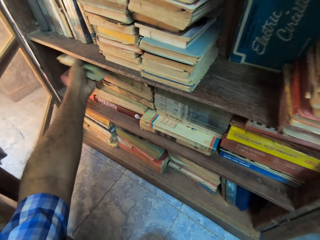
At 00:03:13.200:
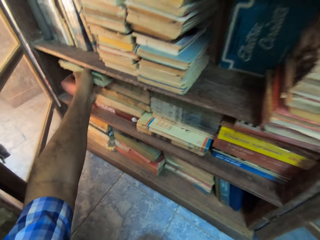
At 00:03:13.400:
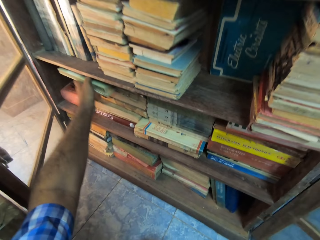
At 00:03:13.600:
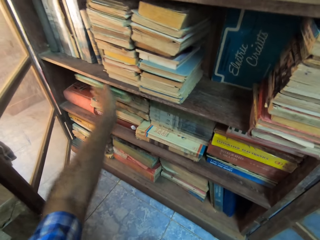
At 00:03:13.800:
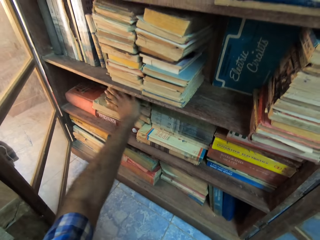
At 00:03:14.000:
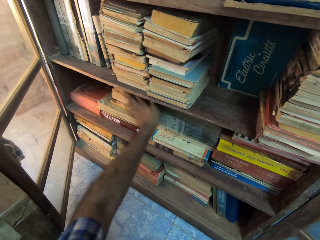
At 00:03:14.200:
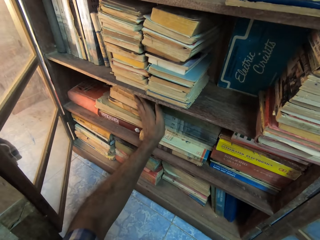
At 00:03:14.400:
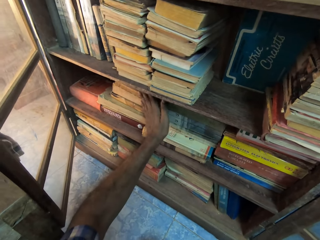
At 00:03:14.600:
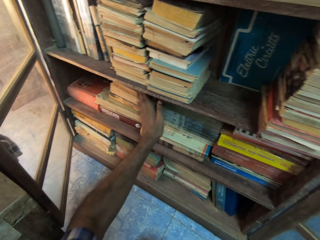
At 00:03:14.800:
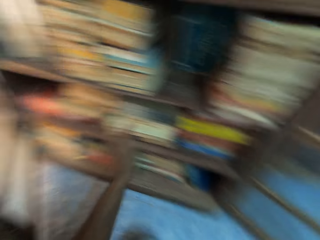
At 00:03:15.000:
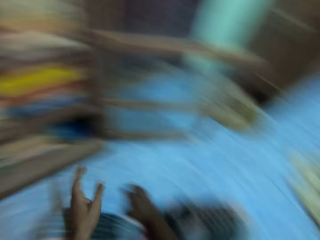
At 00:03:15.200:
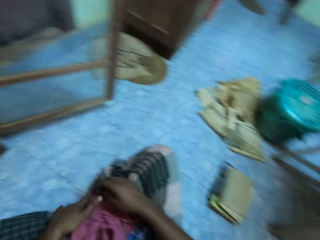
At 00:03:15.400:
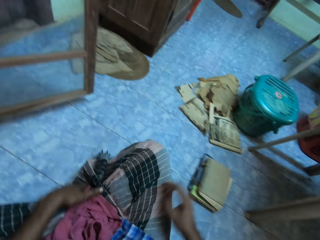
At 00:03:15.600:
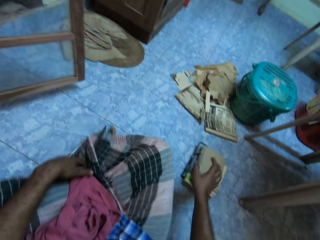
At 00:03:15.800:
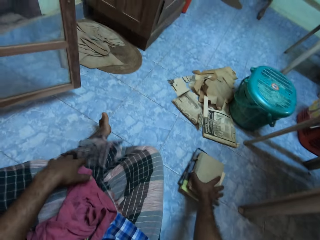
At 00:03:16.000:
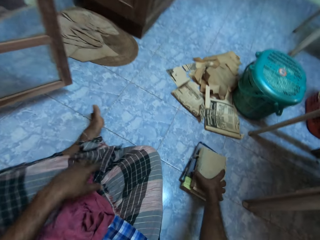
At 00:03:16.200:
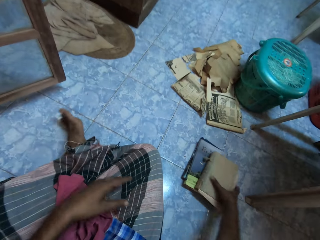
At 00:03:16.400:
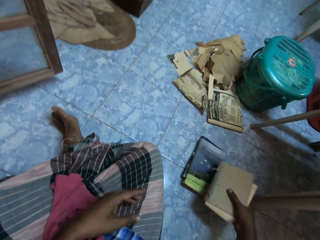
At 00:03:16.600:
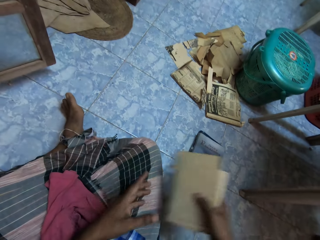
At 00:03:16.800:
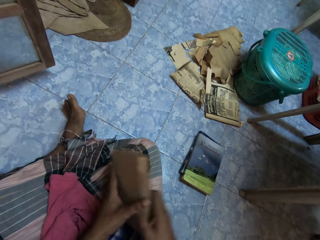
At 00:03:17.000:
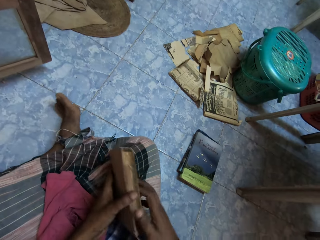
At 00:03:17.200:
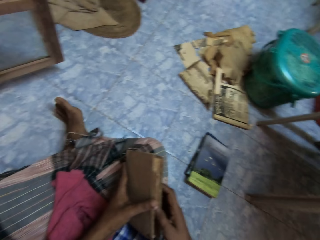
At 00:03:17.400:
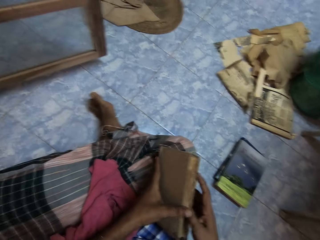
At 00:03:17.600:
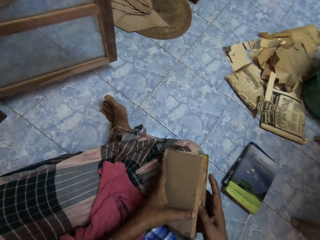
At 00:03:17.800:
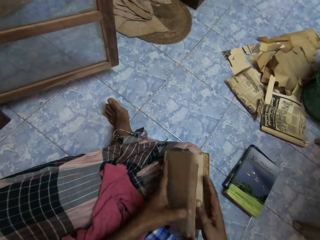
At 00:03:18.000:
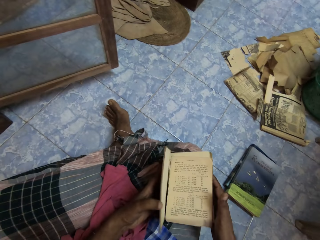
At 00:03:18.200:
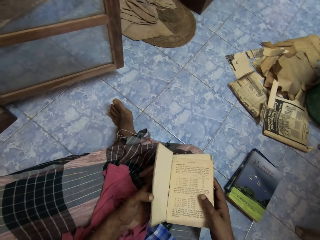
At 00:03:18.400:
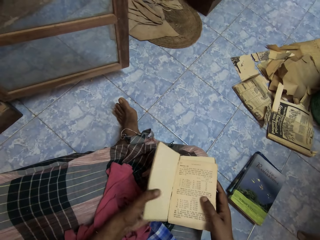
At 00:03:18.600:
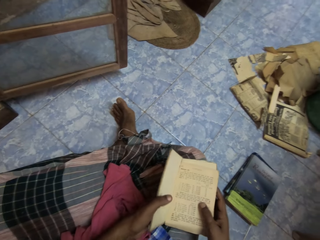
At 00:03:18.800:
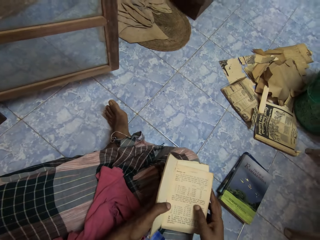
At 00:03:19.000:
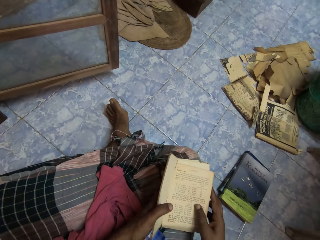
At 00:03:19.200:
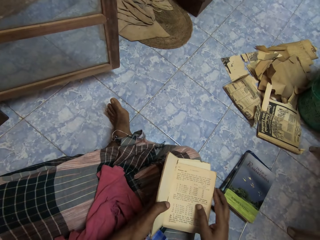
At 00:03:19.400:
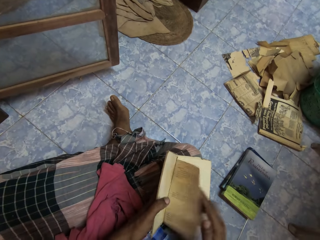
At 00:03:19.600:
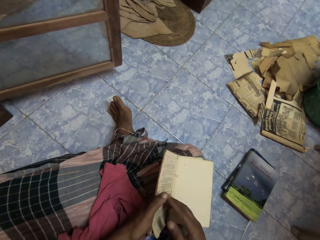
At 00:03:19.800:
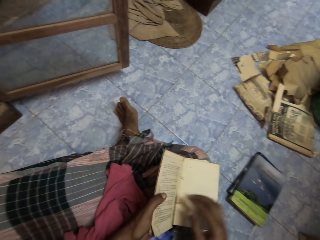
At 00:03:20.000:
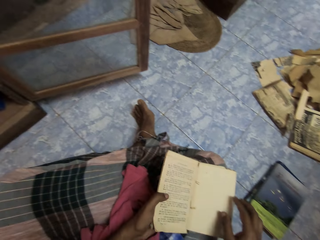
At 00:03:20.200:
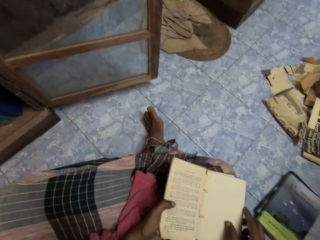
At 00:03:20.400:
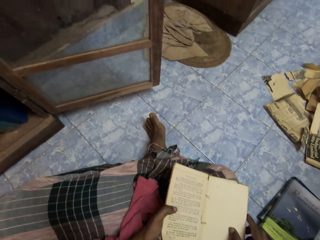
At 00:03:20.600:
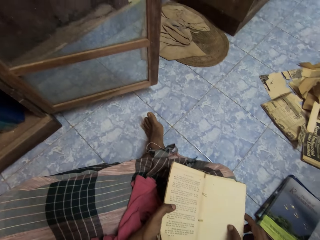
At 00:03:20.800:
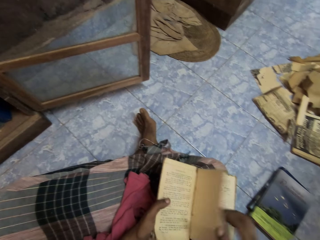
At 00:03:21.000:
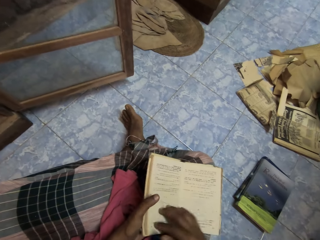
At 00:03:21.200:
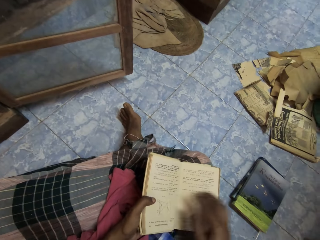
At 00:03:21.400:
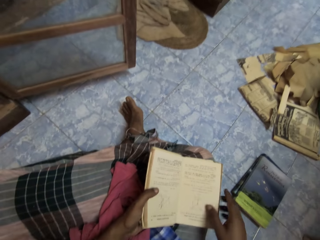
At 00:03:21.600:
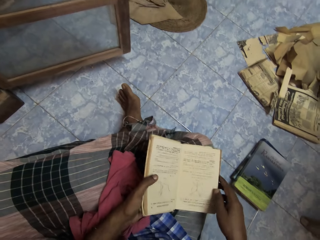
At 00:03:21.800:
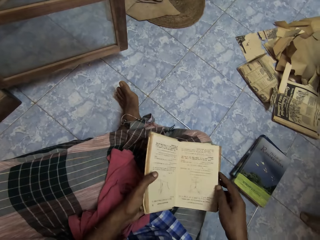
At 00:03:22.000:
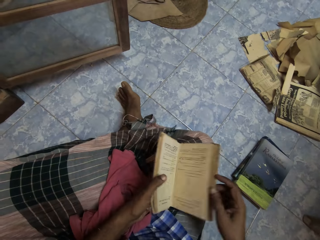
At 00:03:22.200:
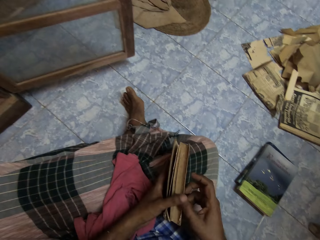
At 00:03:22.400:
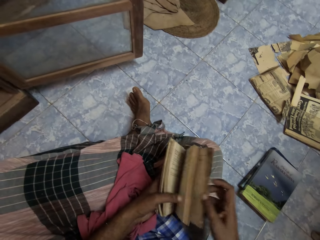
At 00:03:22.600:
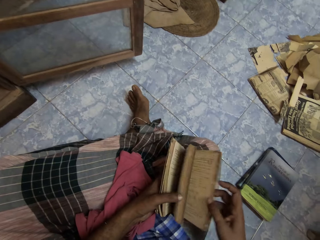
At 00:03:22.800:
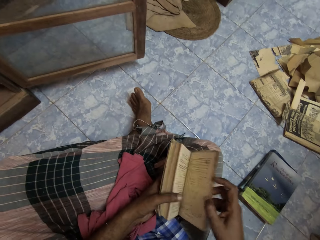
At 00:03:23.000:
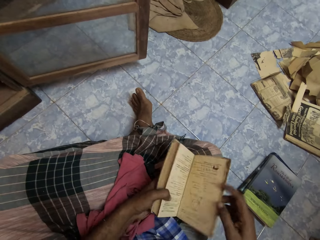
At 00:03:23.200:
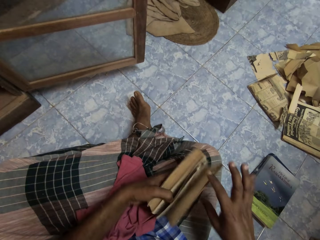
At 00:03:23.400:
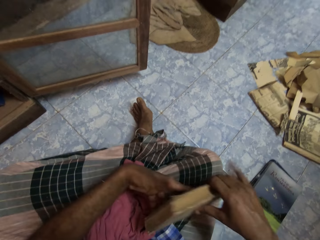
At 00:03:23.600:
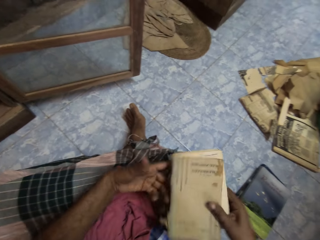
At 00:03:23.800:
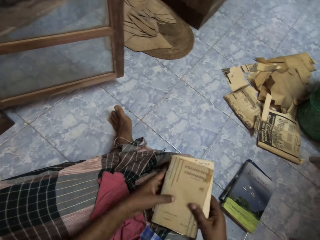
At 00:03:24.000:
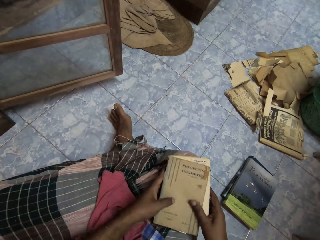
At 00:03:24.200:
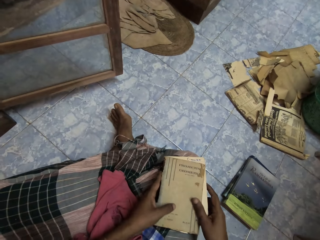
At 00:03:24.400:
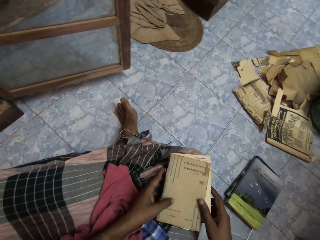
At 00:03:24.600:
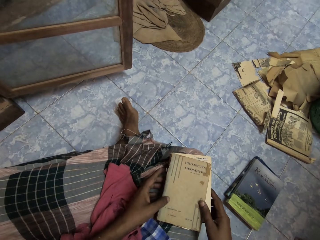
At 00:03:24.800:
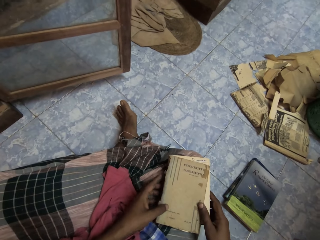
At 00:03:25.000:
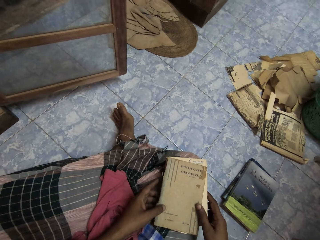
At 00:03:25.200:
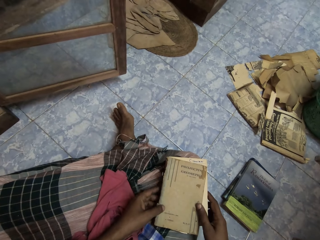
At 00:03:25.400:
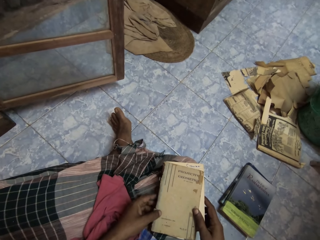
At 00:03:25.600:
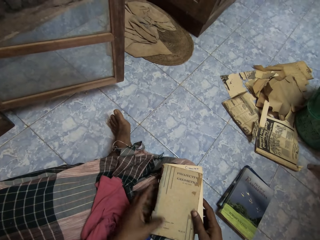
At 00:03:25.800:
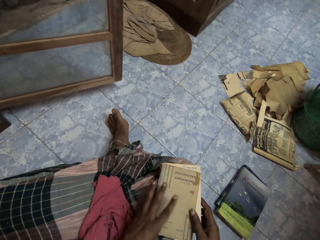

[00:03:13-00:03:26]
The camera wearer picks a book from the pile of books on the floor with his right hand. He opens the book in his hands. He looks at the book. He flips pages in the book with his right hand. He adjusts the book on his leg with his hands.

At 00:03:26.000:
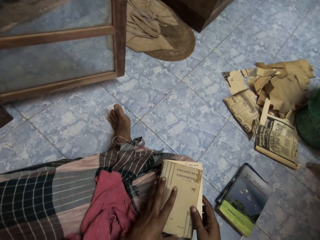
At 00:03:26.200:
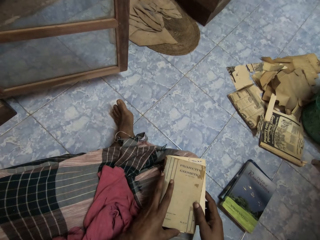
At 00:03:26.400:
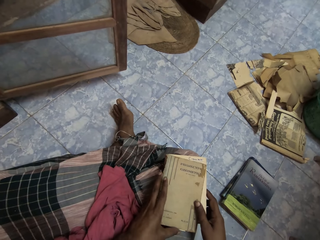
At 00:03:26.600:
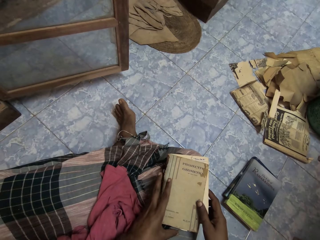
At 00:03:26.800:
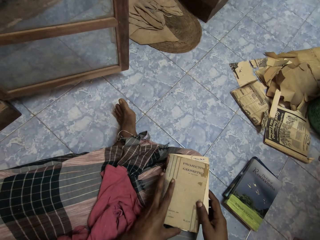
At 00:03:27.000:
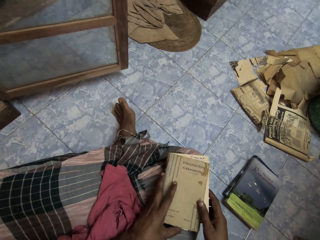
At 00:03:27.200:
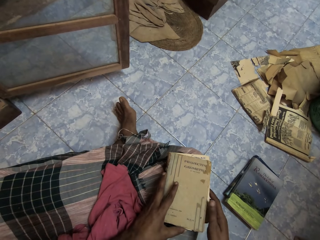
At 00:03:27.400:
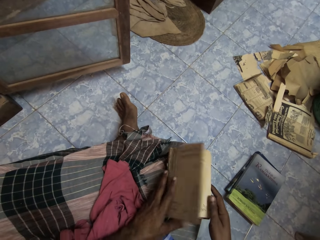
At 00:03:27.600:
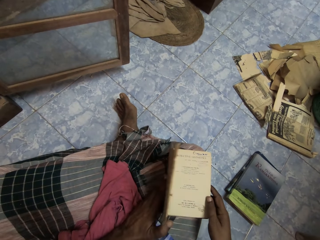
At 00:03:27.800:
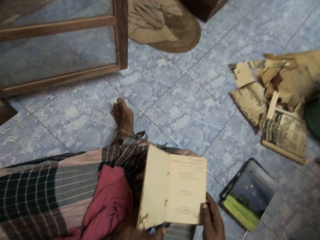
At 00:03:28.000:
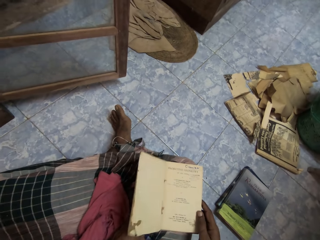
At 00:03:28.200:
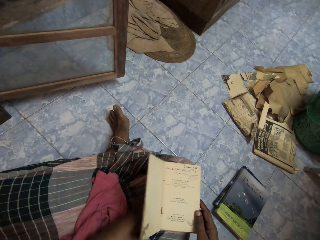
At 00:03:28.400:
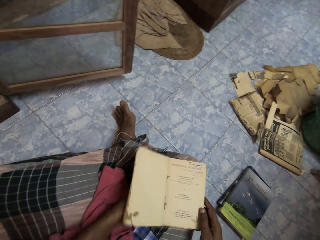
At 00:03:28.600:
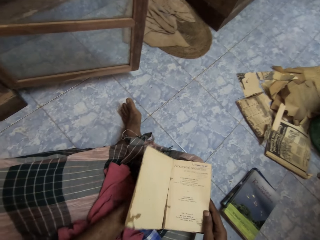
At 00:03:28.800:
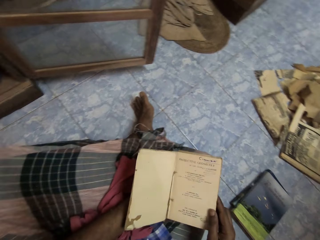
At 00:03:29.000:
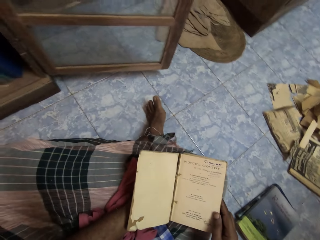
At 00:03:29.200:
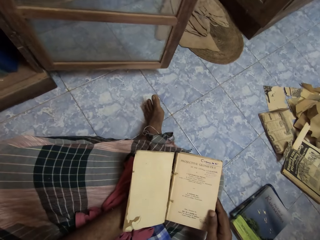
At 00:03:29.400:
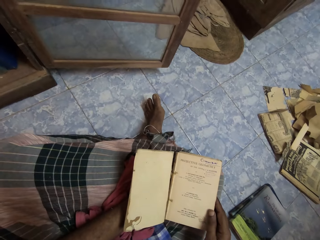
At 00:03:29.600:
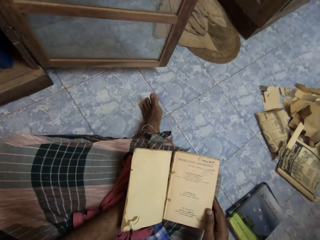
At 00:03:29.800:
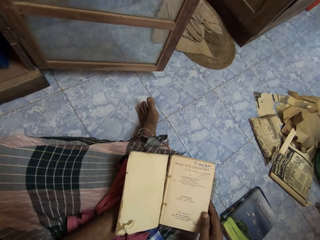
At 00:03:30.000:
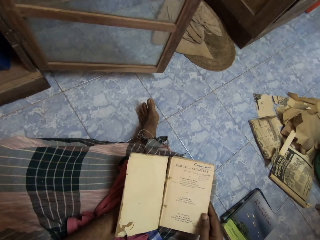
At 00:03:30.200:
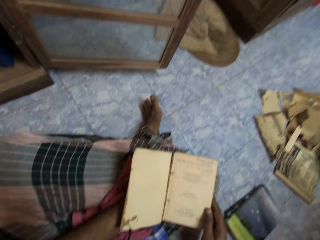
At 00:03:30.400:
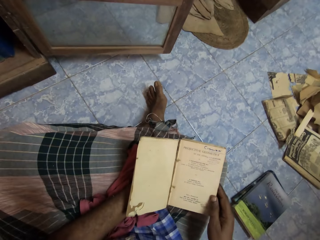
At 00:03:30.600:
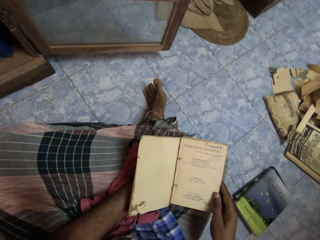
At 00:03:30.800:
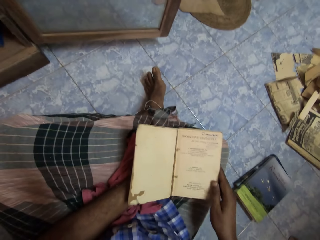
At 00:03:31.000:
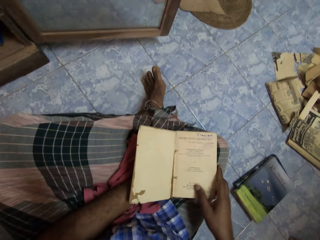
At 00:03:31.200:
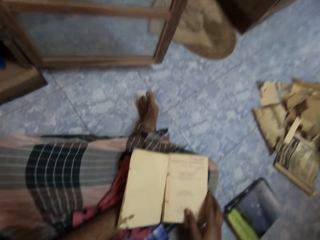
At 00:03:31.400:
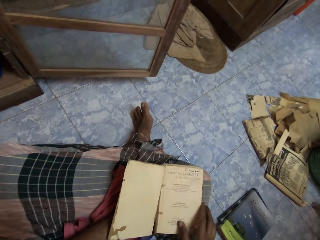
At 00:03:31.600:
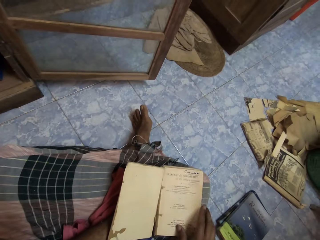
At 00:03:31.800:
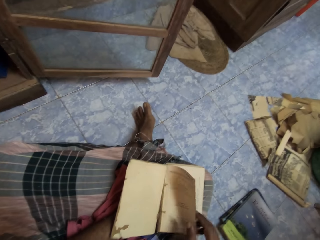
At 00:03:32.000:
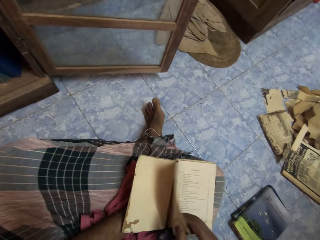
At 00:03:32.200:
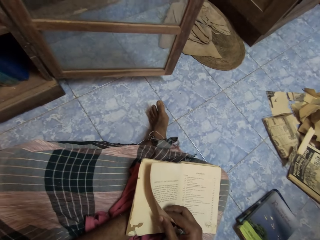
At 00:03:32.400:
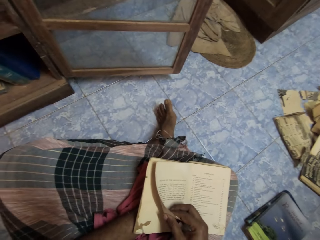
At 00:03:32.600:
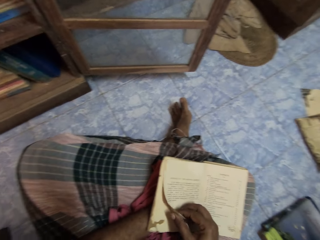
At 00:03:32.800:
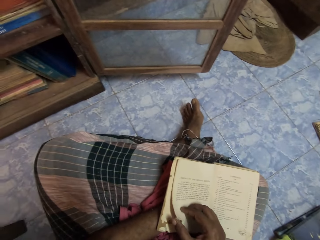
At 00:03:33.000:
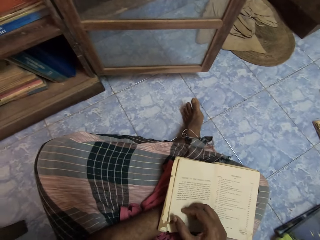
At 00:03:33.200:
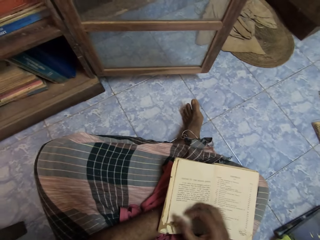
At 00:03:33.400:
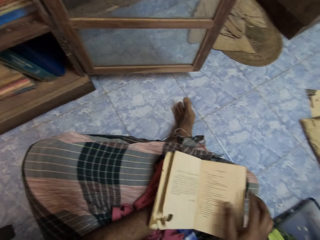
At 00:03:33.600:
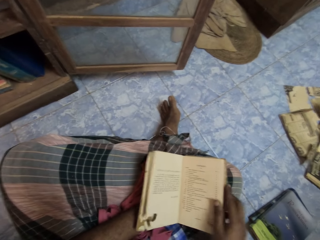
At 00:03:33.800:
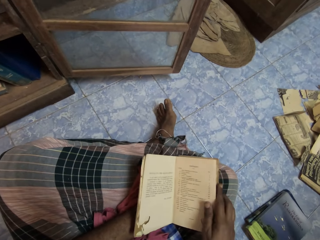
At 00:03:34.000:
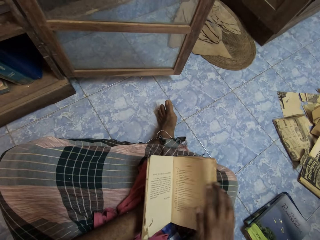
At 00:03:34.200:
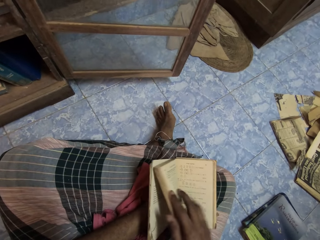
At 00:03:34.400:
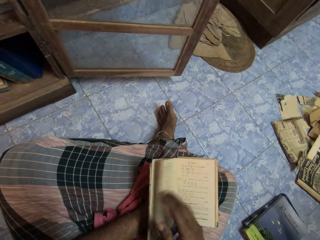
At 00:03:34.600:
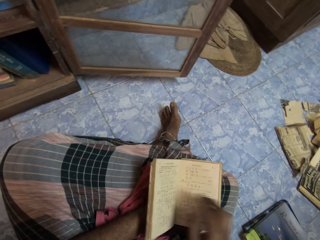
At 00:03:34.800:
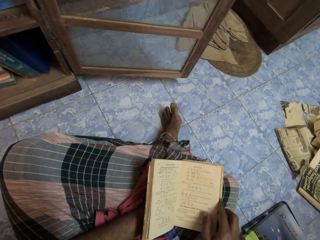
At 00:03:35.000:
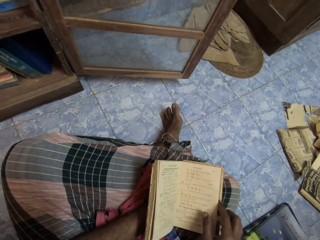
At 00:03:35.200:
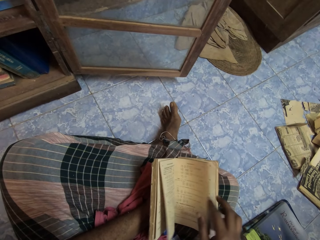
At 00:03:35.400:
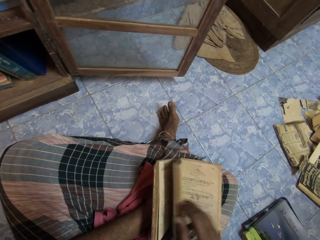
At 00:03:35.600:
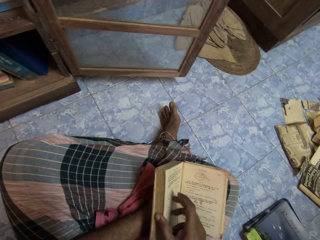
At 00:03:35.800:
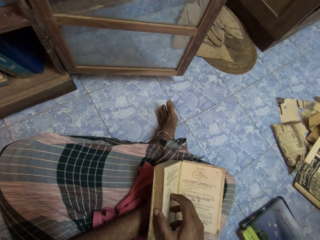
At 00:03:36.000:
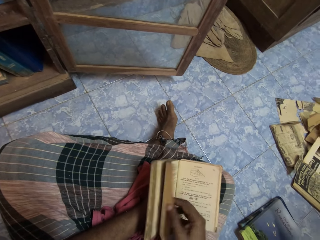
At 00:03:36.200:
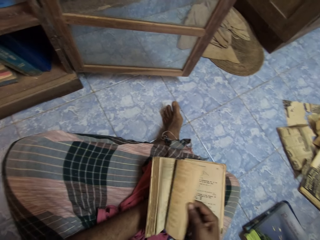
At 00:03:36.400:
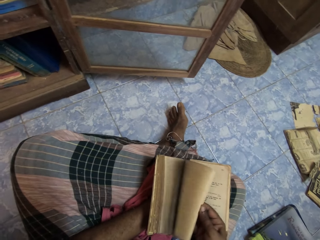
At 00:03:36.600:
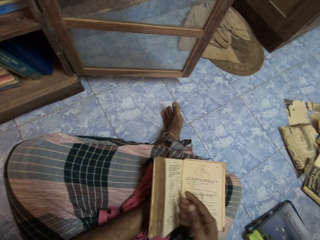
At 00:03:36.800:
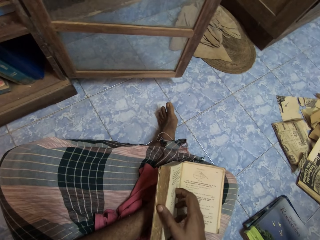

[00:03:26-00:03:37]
The camera wearer opens the book with his left hand. He flips pages in the book with his right hand.
